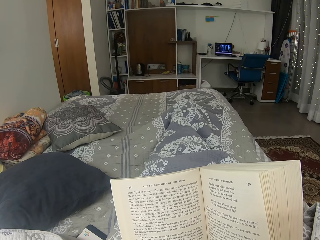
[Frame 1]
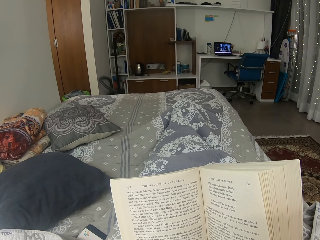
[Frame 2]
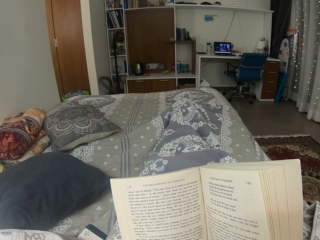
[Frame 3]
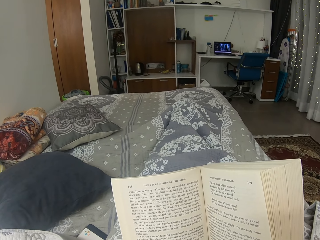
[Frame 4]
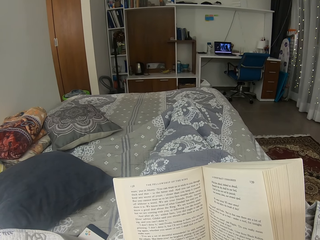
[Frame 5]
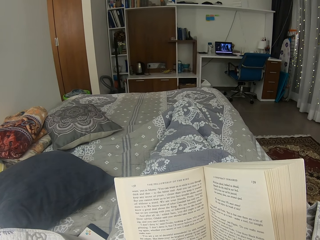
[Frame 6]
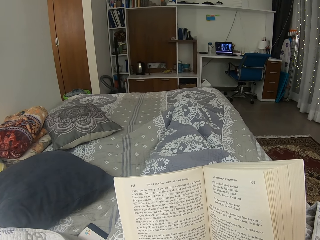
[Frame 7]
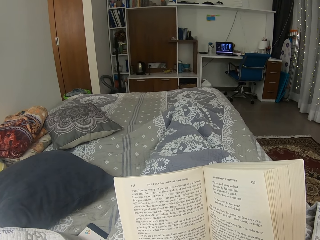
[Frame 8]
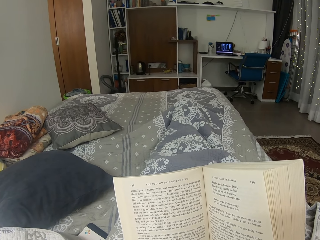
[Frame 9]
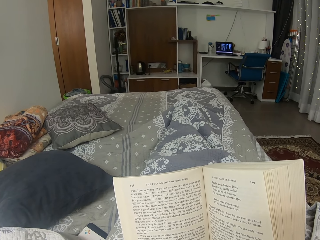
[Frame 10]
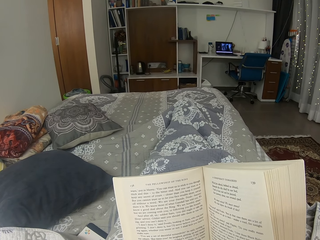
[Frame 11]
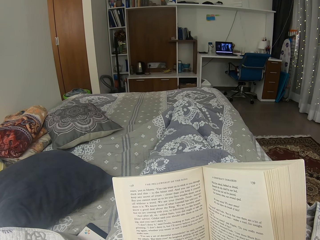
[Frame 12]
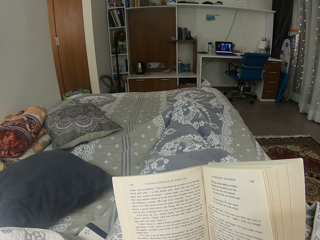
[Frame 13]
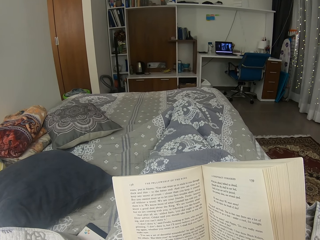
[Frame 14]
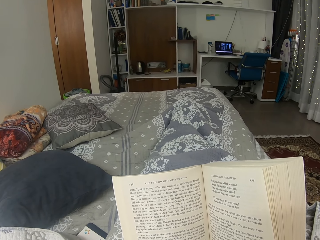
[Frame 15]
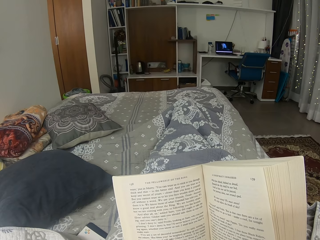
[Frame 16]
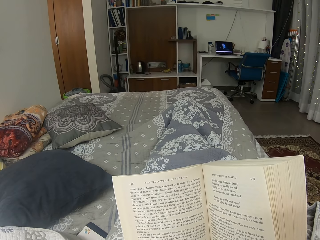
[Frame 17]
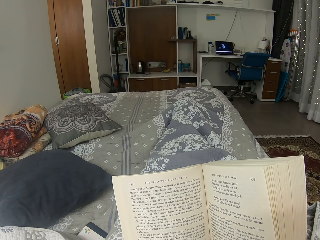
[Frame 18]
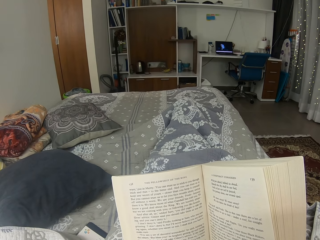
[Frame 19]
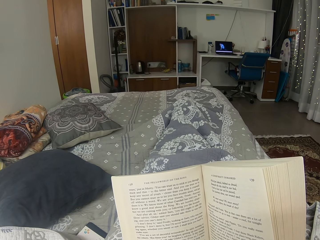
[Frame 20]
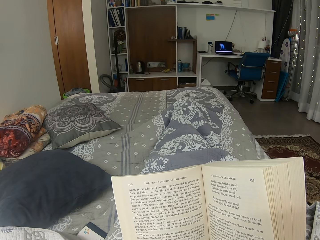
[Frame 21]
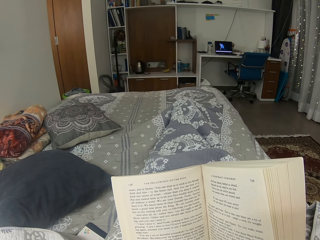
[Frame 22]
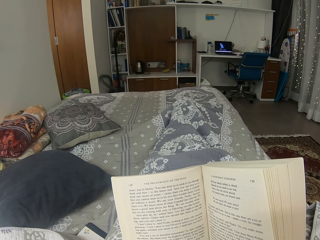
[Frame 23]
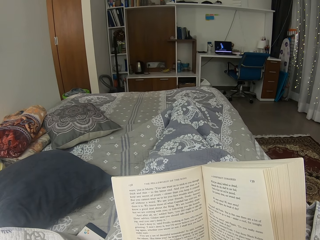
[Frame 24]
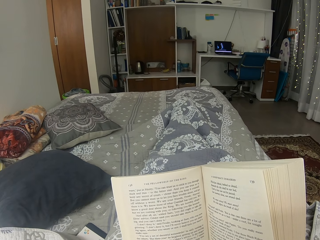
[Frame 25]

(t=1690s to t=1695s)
The camera wearer reads the book.

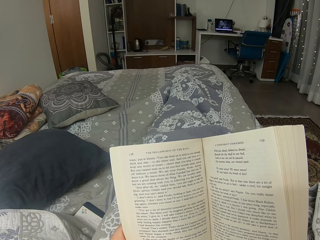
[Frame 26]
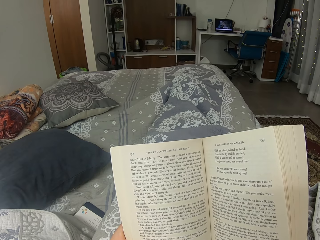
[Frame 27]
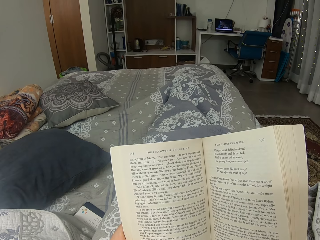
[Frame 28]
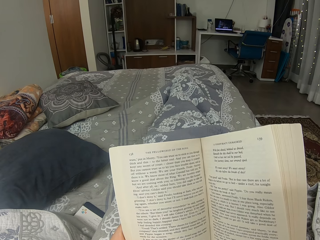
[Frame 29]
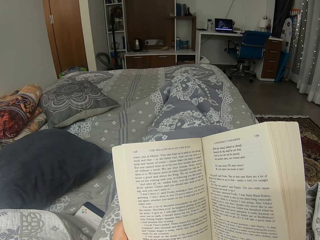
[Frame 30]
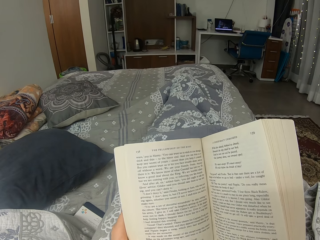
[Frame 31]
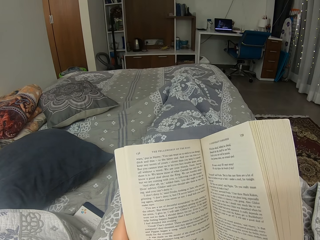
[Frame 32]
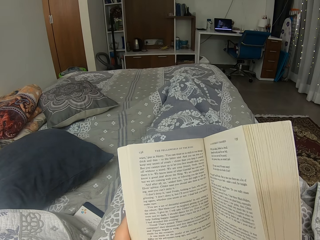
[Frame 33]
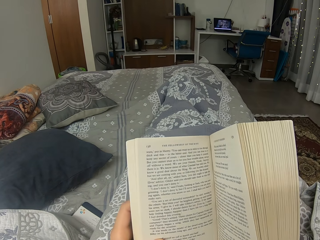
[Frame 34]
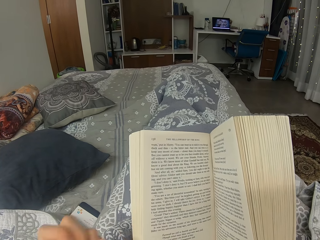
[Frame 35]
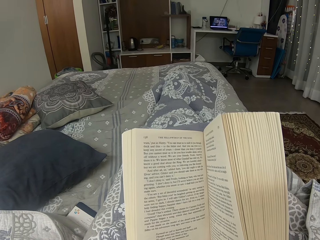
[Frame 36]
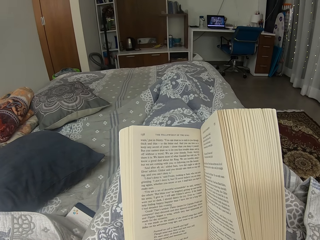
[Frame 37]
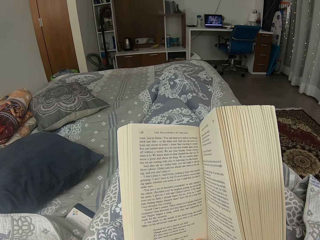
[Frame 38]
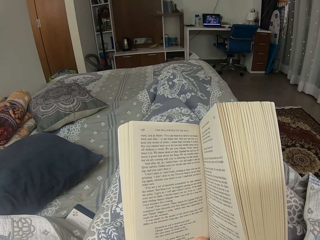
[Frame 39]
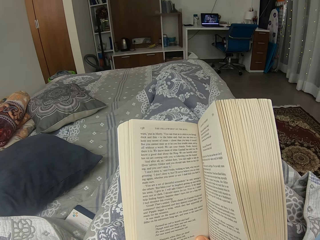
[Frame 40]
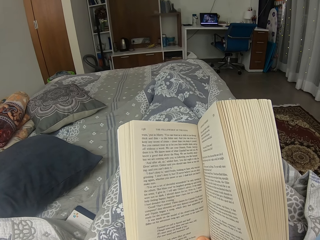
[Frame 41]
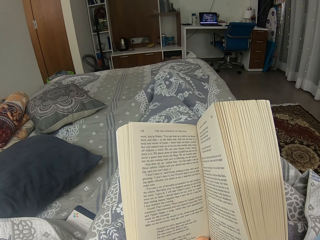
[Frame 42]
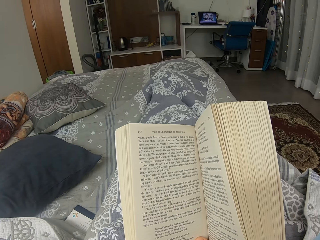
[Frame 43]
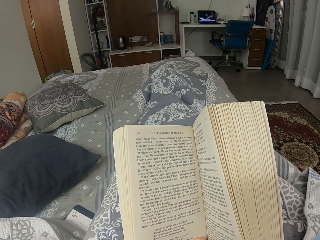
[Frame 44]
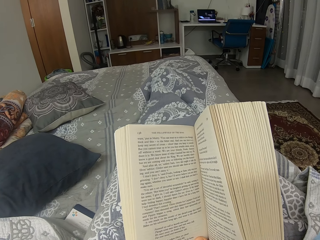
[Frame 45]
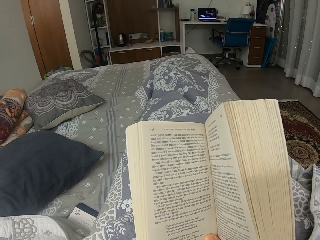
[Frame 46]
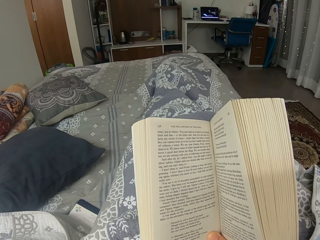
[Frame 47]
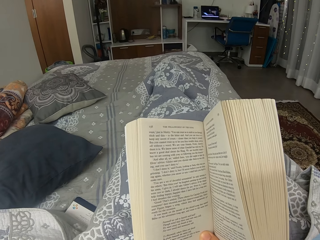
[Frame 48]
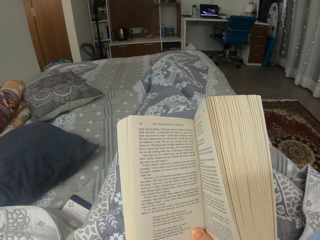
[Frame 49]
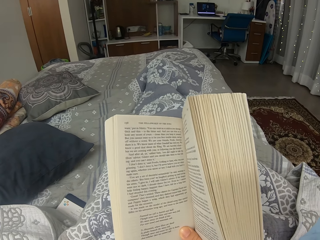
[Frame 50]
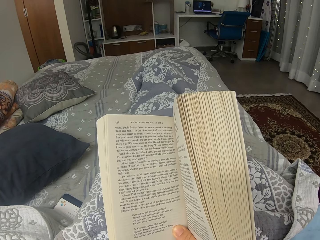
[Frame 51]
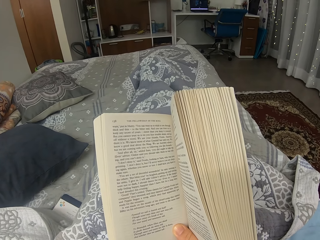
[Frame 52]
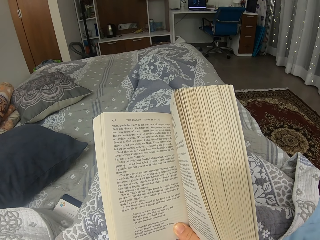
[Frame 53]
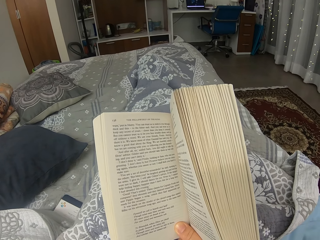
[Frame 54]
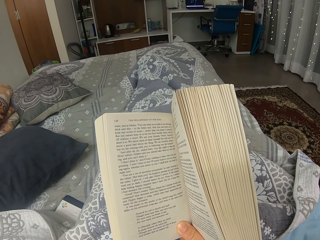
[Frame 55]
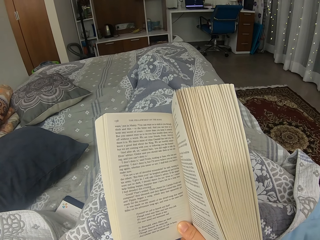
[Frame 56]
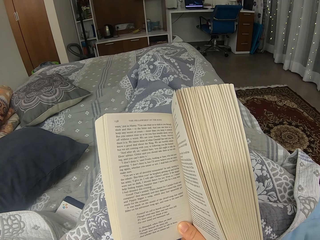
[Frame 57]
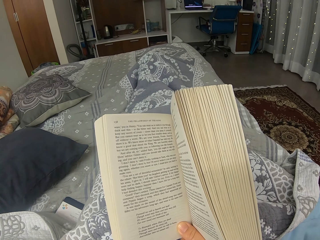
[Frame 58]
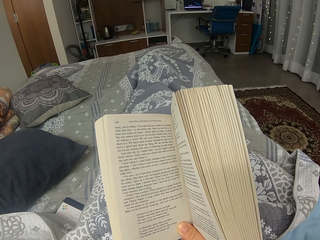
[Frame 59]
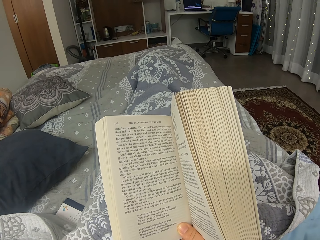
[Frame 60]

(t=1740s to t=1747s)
The camera wearer touches her face.

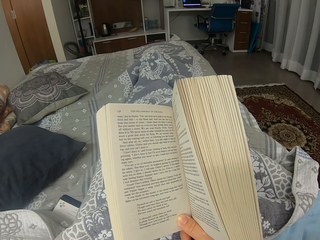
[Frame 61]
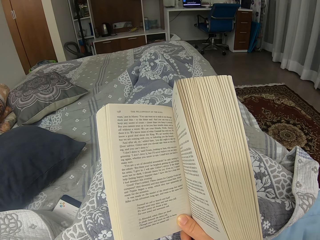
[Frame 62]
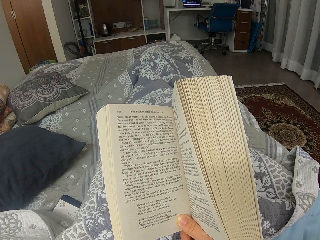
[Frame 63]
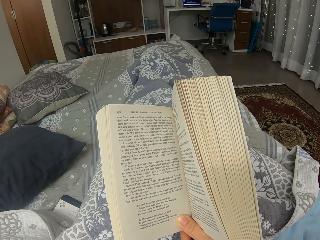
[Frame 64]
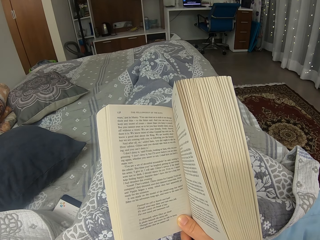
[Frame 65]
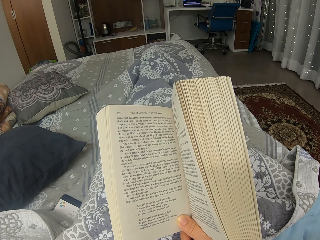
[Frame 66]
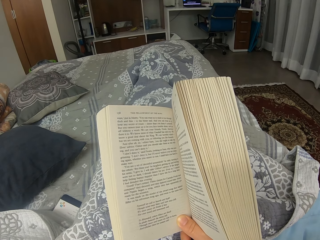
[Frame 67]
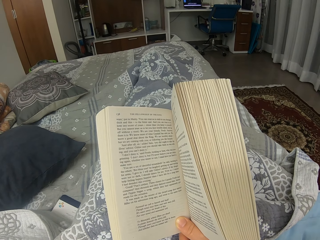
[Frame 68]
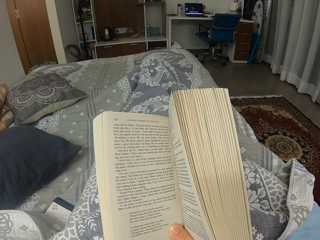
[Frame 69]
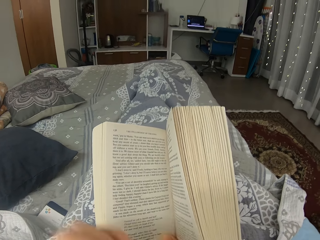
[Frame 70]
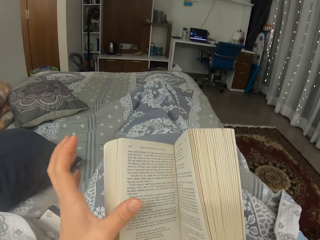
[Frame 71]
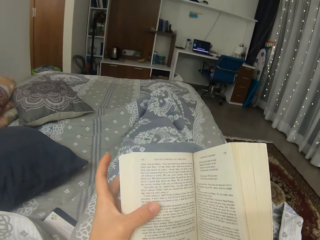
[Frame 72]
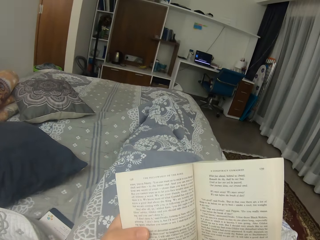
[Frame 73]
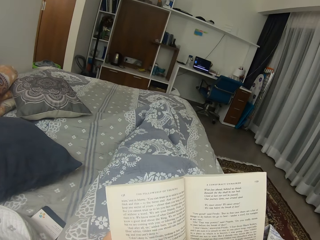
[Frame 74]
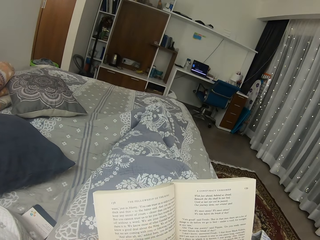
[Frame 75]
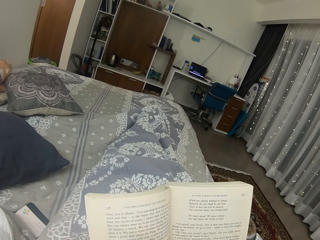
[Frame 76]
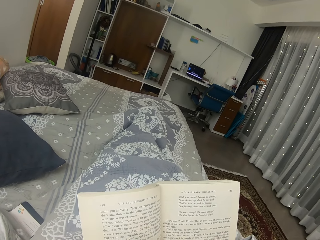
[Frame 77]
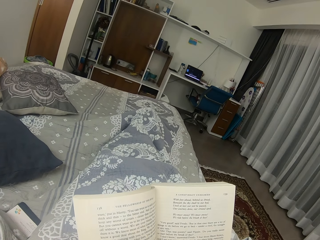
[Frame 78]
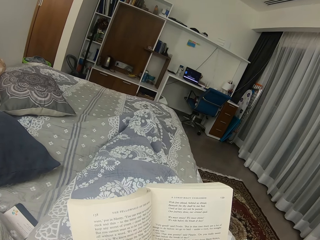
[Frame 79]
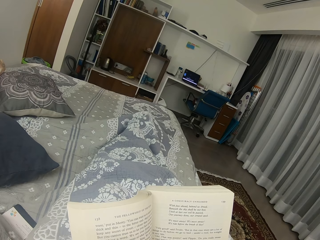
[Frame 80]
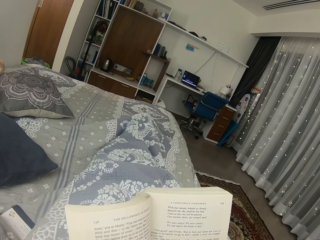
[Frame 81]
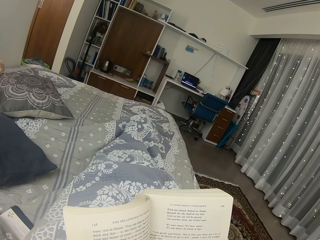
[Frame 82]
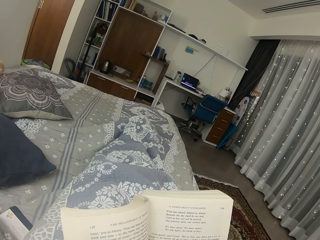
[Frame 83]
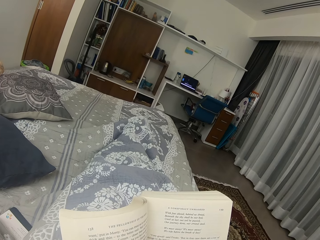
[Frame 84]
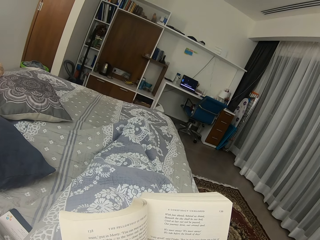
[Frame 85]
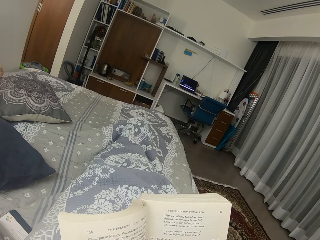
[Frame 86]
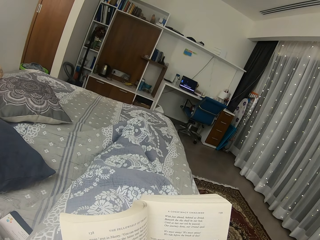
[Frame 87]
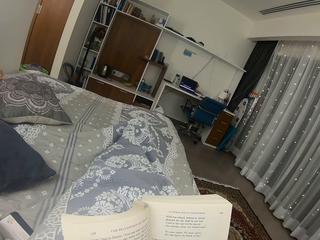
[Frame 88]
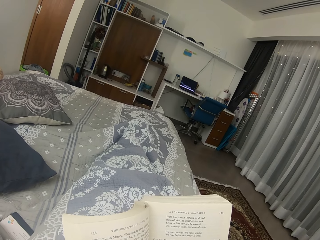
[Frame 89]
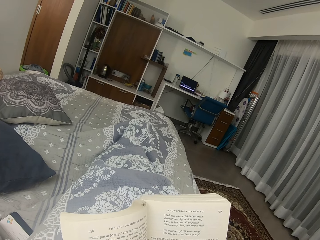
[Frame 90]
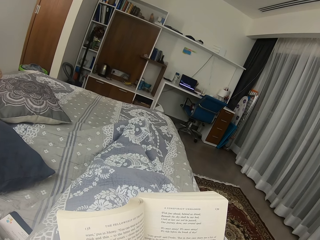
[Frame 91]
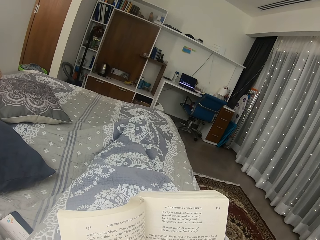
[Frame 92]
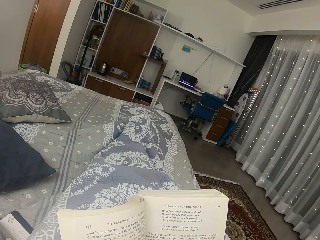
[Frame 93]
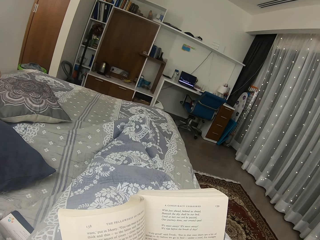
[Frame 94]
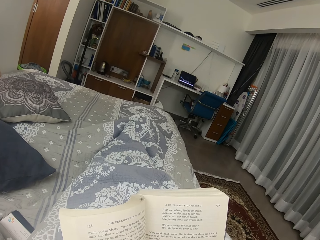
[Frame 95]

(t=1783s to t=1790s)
The camera wearer holds the book with both hands.

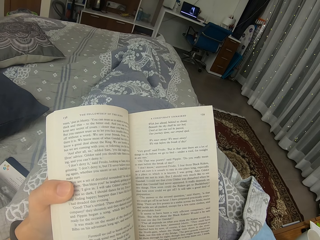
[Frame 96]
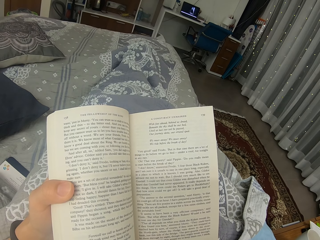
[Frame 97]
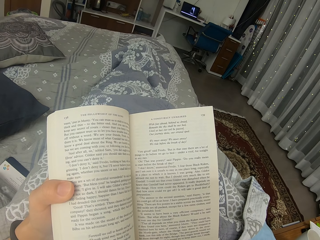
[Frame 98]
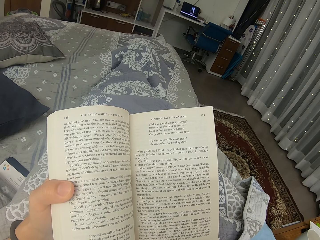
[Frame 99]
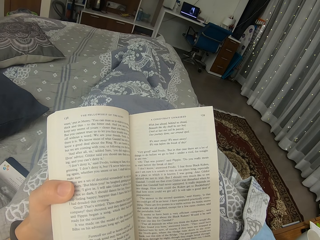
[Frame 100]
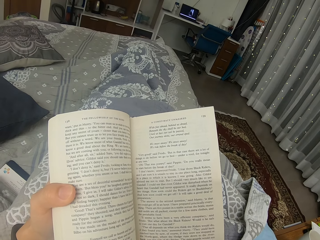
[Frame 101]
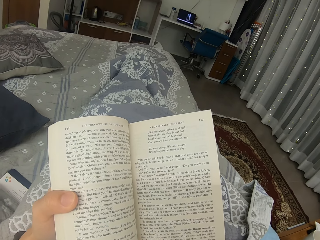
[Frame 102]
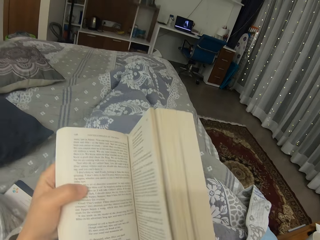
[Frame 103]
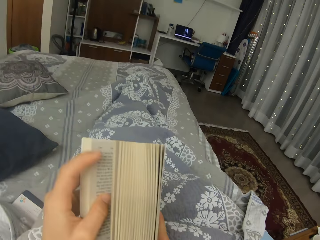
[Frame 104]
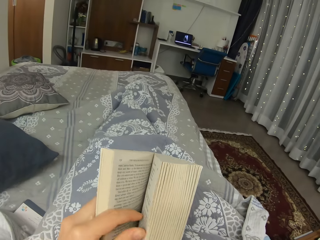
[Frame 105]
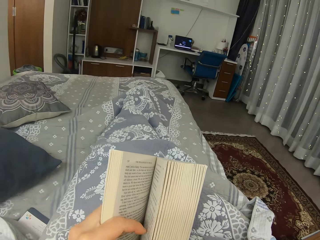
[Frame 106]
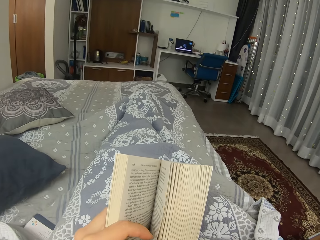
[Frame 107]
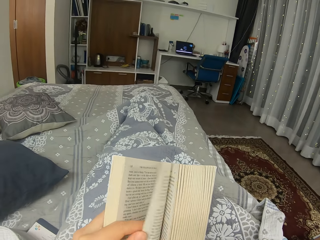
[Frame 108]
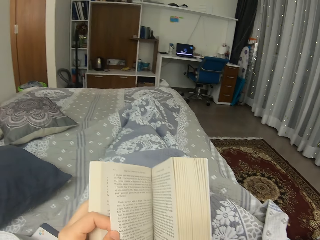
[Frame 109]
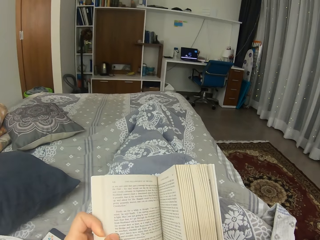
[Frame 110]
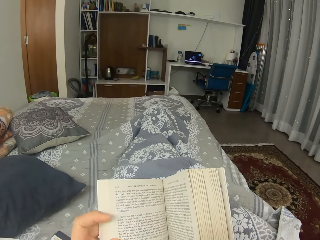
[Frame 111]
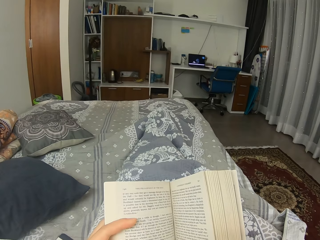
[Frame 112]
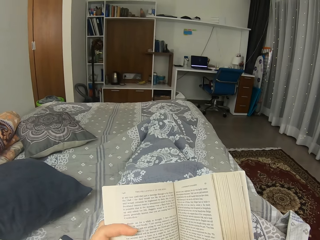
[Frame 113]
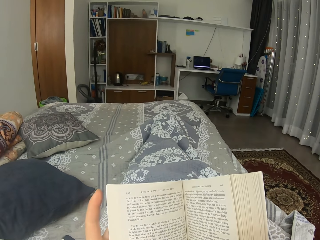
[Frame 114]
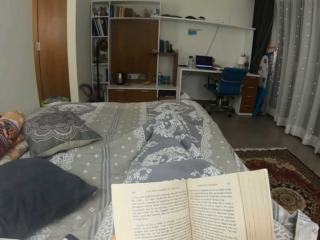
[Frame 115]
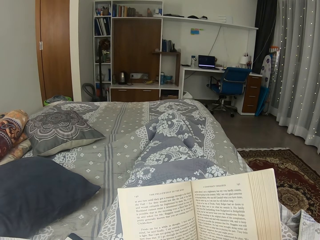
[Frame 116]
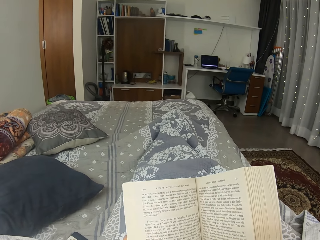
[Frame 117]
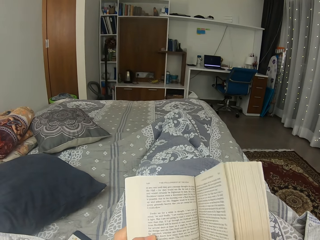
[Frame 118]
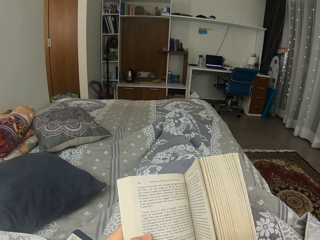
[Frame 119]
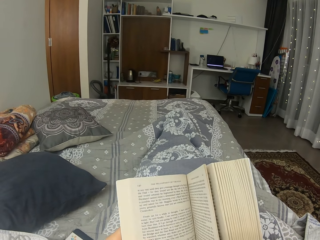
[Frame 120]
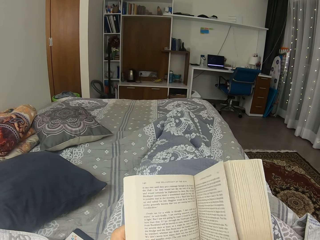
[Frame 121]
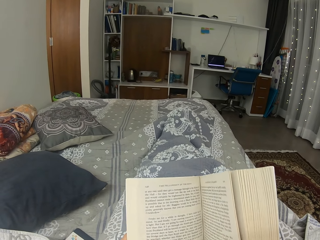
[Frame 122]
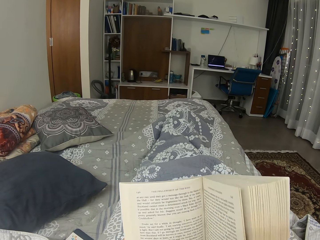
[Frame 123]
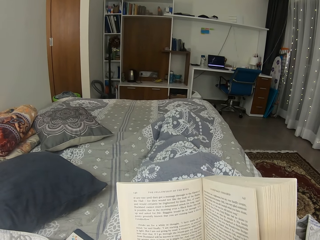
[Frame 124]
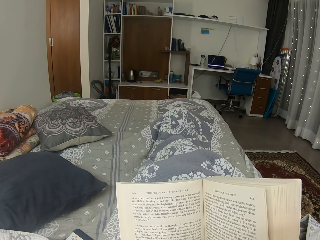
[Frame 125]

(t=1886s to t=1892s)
The camera wearer turns the page of the book.
